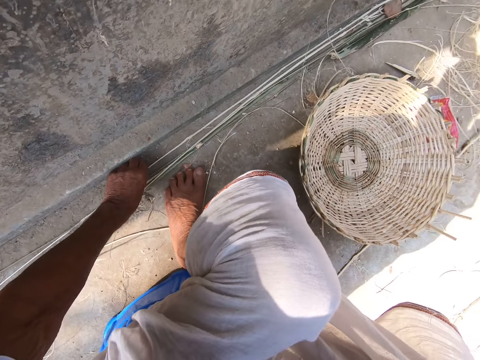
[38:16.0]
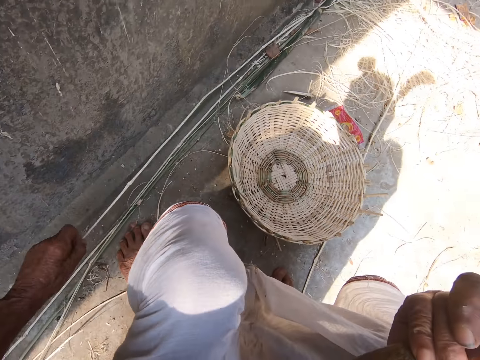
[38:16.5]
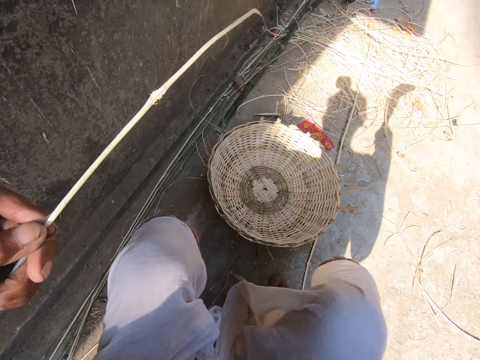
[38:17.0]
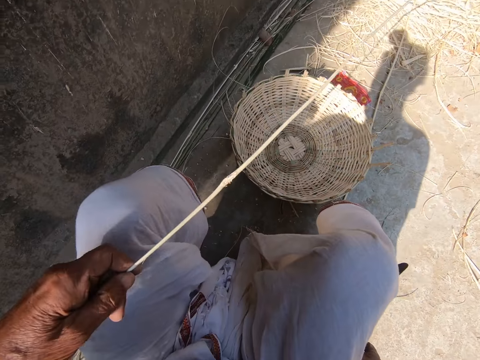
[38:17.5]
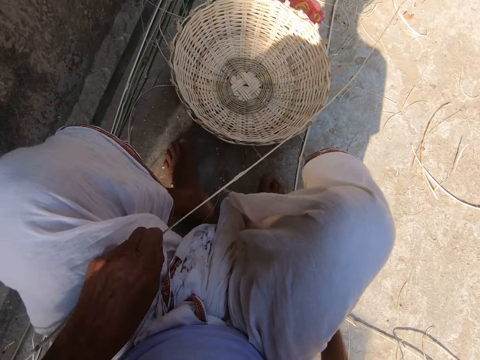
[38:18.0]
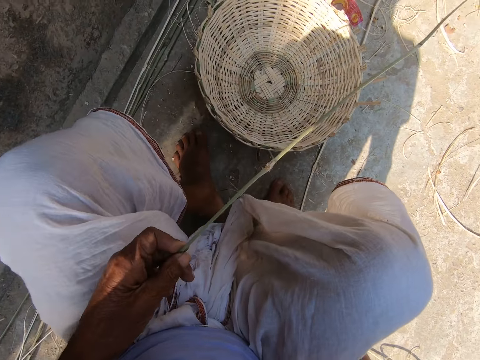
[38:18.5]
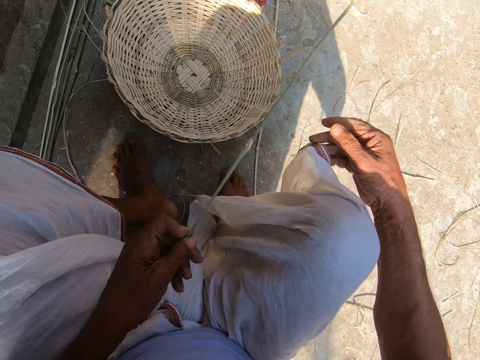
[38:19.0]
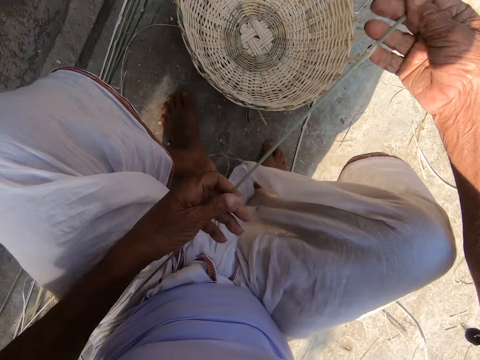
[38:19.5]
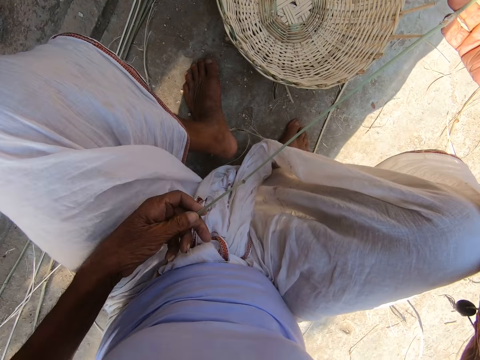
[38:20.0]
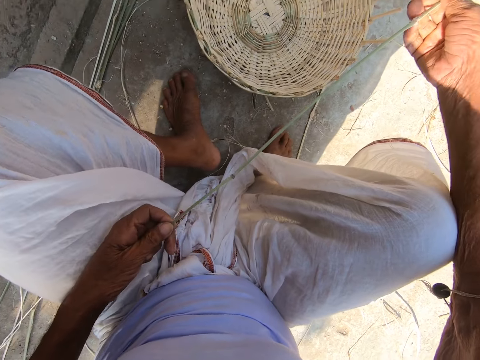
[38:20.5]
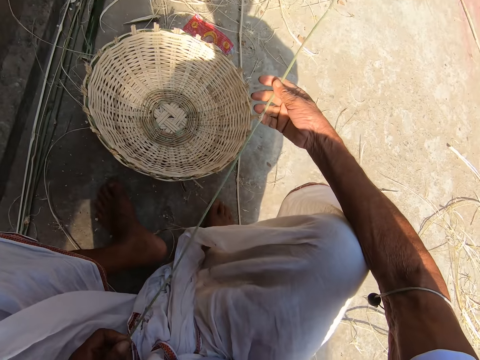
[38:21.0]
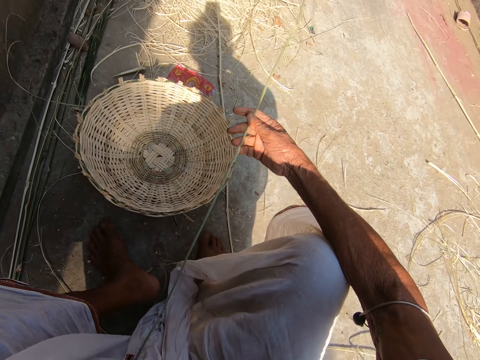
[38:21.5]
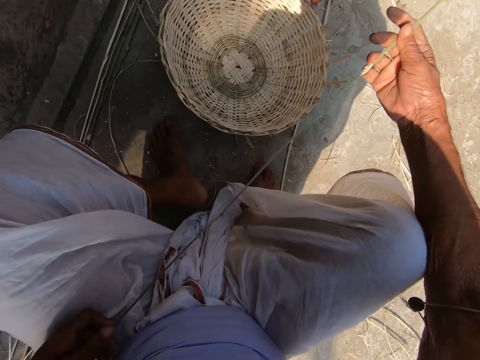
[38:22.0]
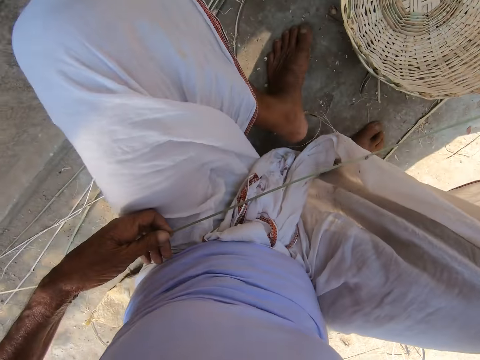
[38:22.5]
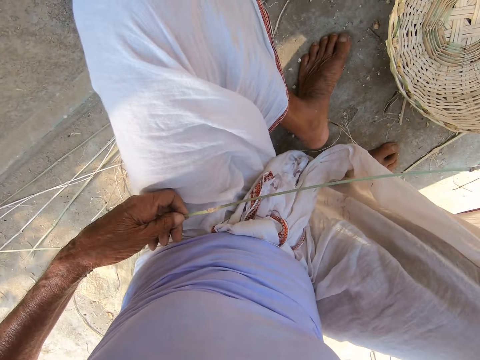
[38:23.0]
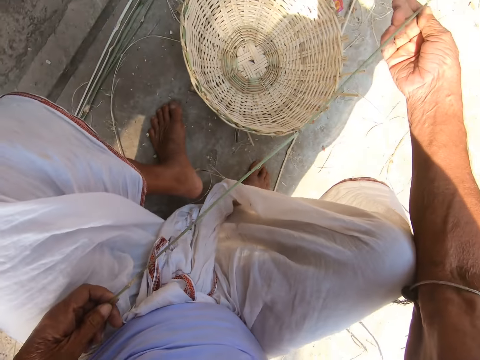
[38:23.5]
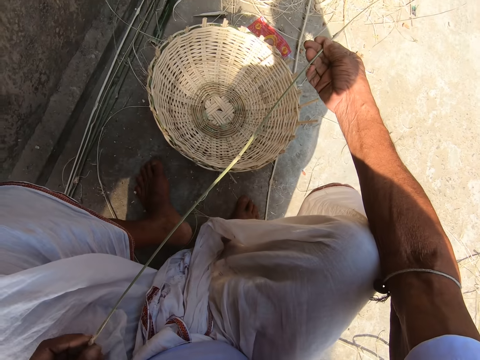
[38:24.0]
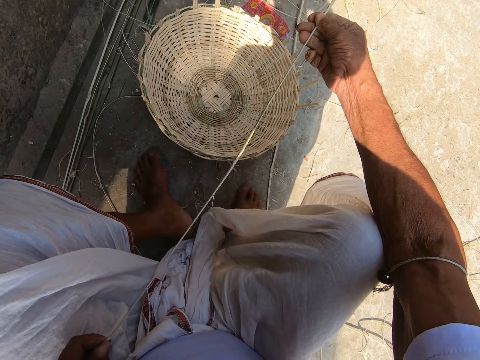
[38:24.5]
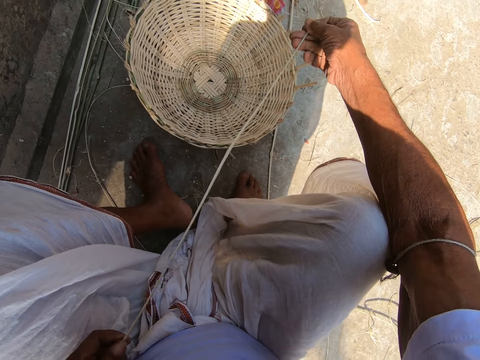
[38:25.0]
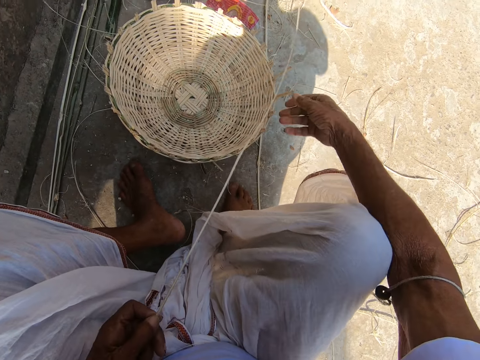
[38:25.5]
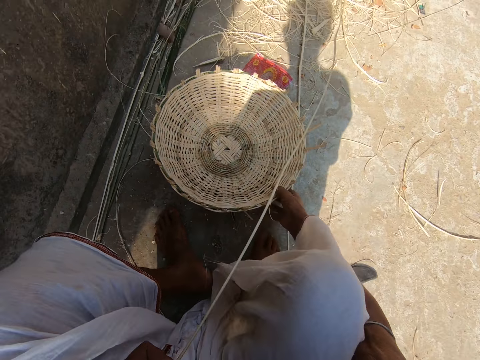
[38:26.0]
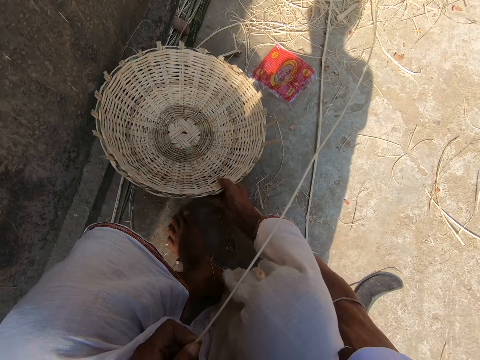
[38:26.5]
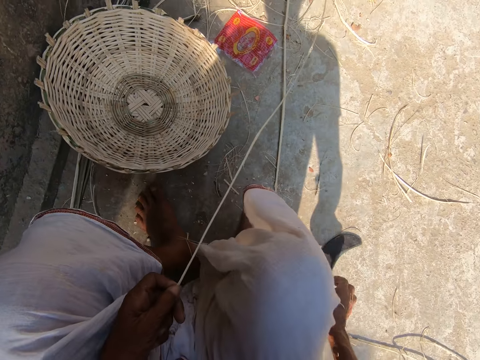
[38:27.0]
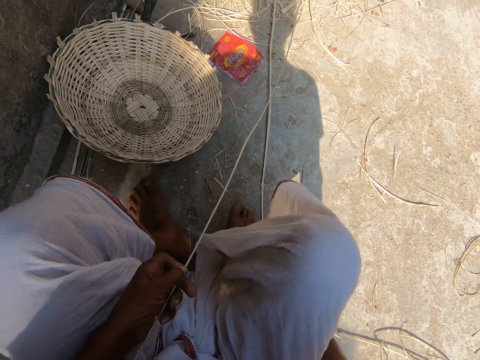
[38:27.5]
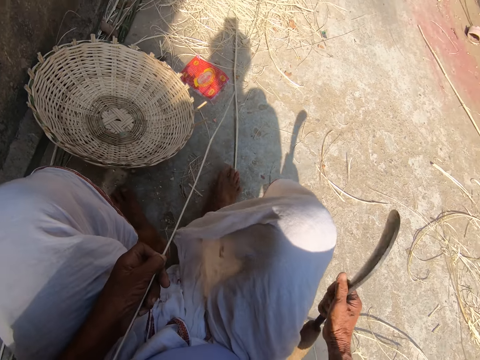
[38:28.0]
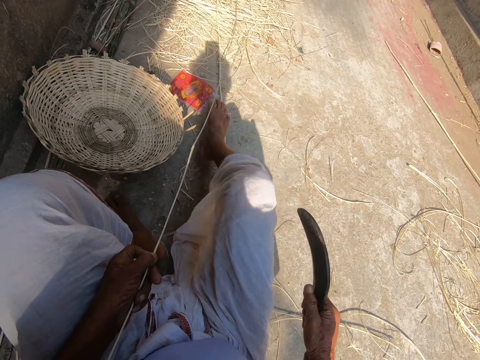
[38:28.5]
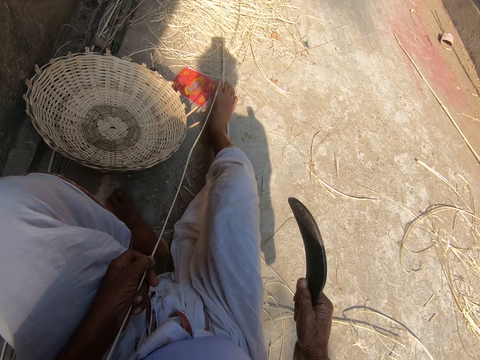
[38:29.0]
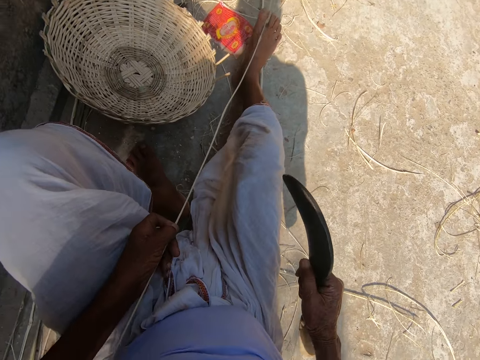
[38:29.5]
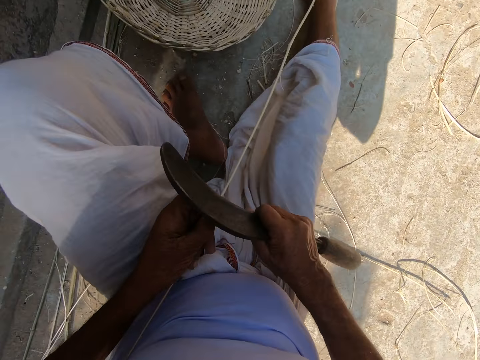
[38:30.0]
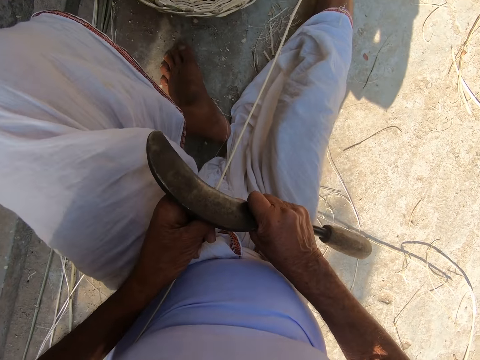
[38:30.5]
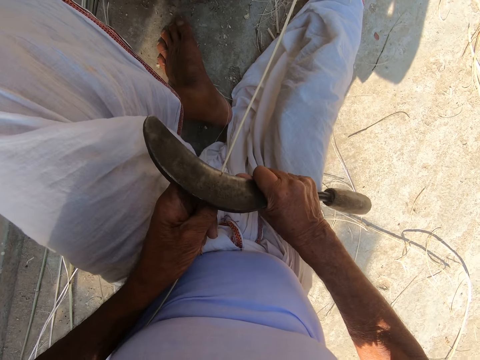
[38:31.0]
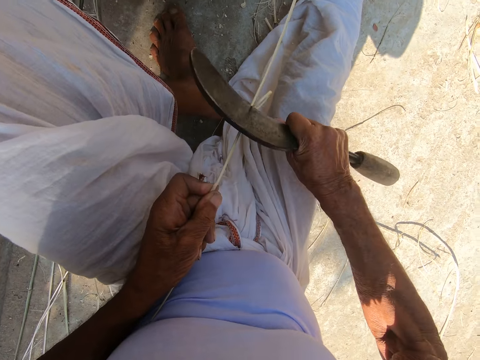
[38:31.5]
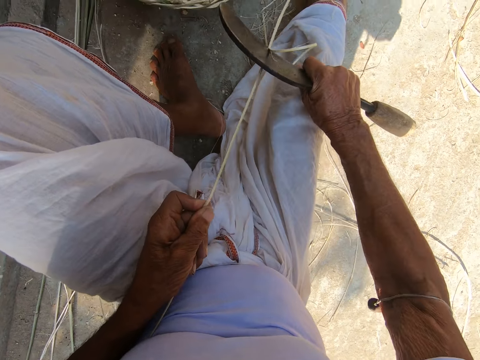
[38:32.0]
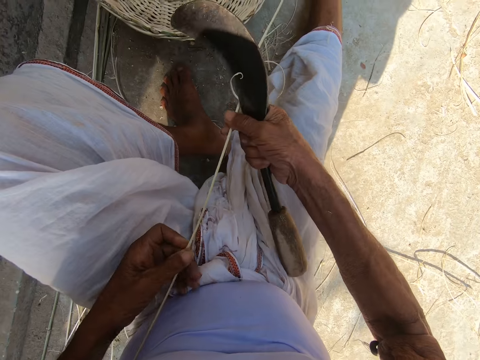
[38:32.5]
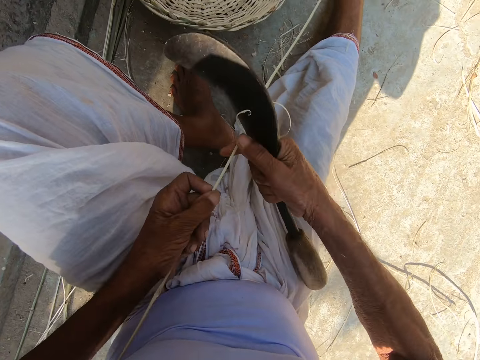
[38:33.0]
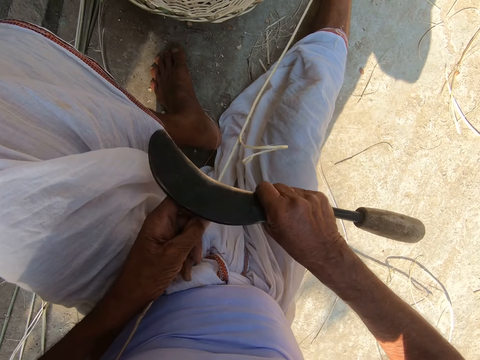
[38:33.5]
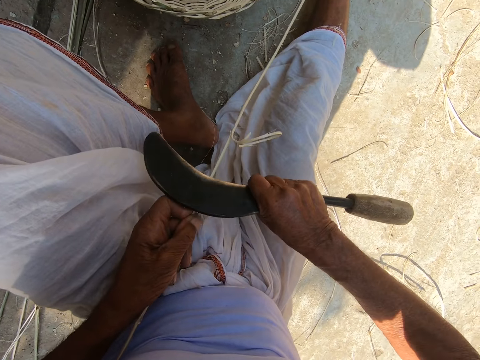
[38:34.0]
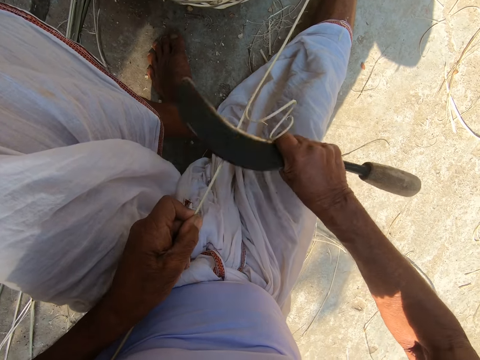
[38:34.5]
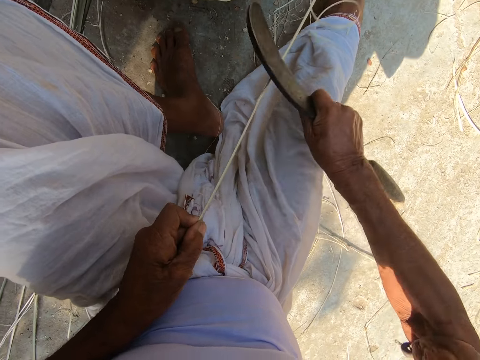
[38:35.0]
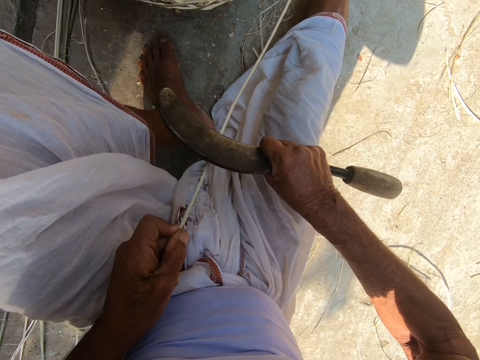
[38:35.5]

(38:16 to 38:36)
The camera wearer picks up a bamboo with his left hand. He moves the basket to the side with his left hand. He picks up the hand sickle from the floor with his right hand. He starts to peel the bamboo with the hand sickle.

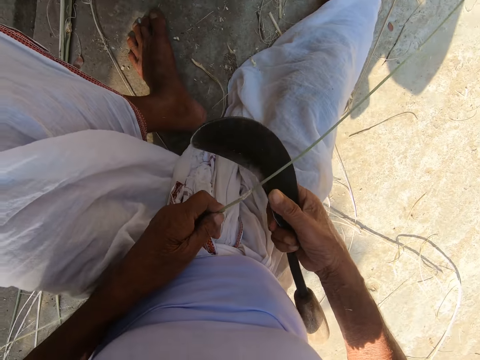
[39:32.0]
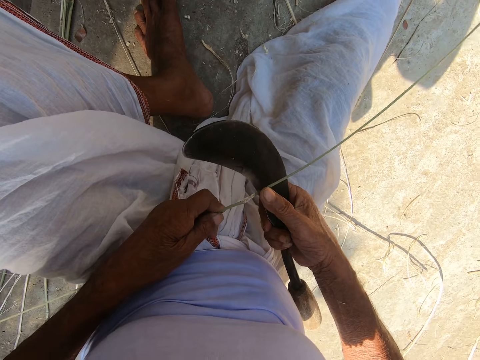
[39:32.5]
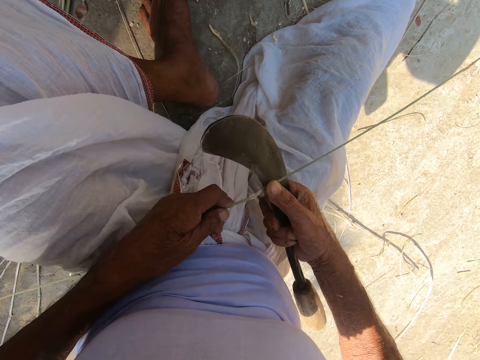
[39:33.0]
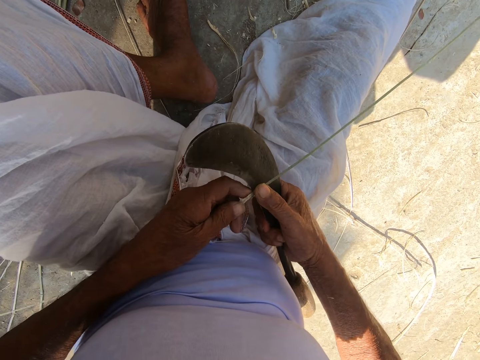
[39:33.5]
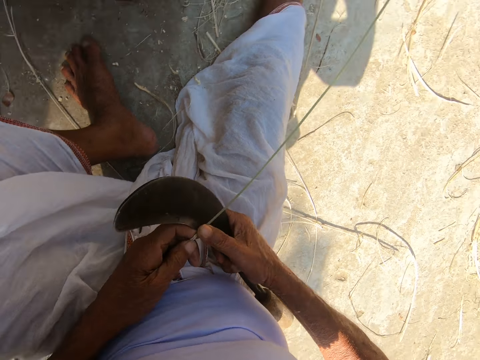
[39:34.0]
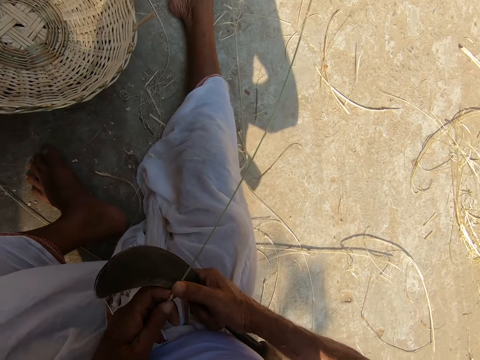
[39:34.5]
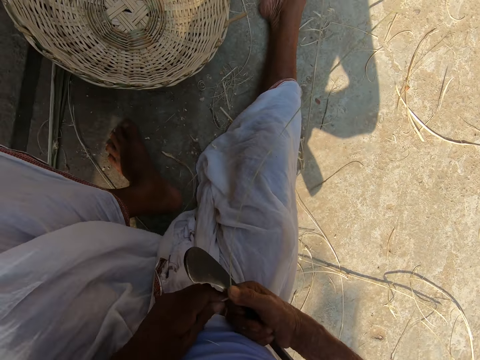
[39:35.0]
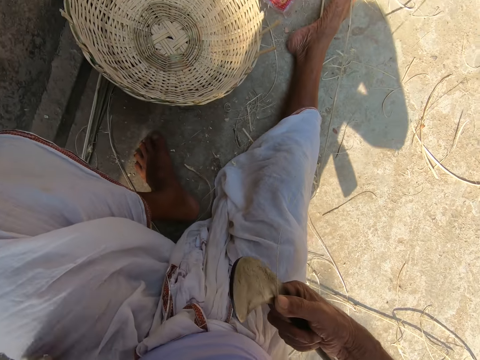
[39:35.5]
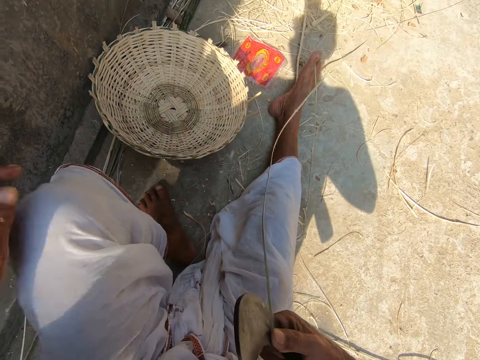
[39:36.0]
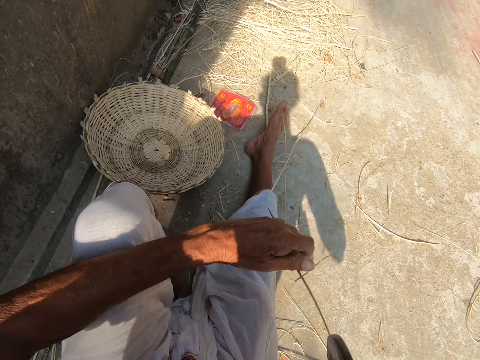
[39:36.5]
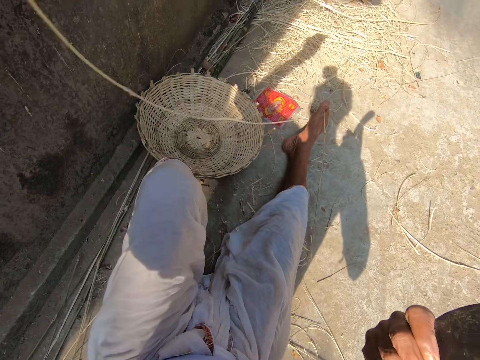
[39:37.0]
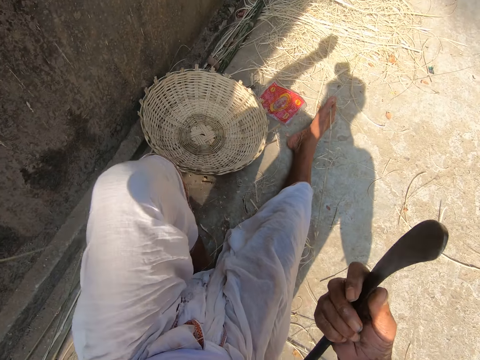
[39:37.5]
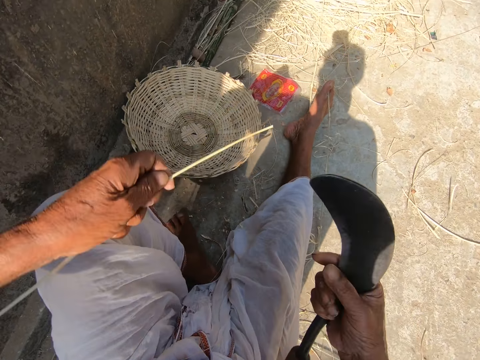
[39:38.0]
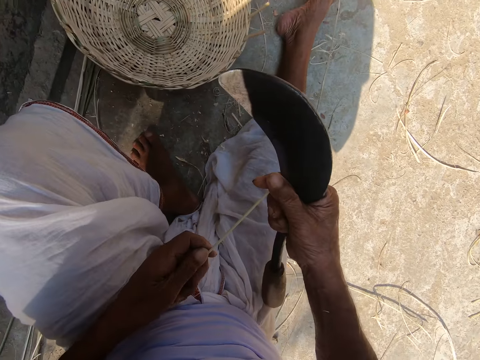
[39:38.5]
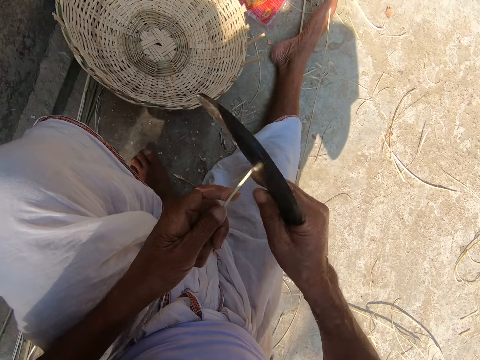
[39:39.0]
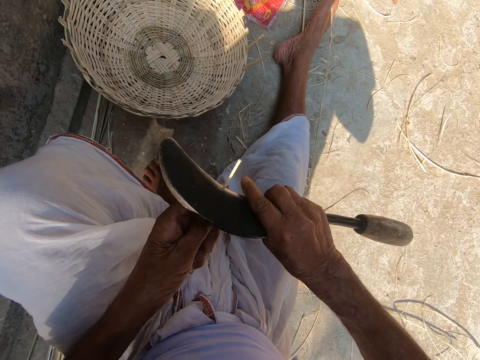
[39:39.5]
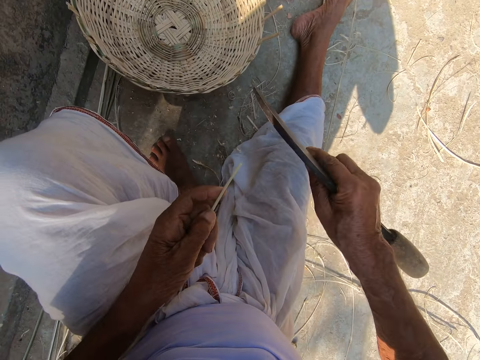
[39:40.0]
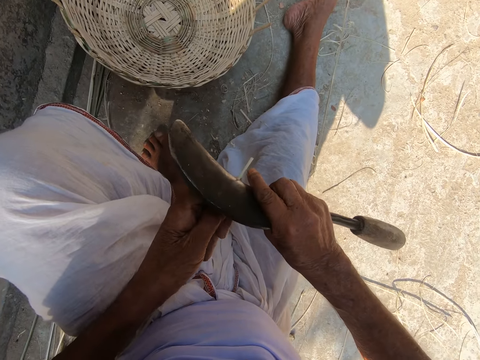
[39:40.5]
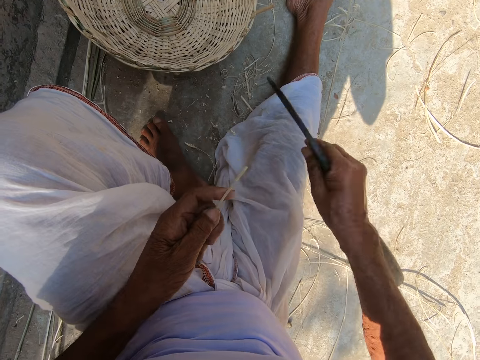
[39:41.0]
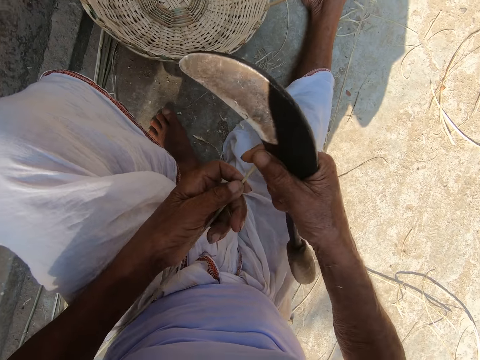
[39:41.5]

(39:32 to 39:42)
The camera wearer cuts the bamboo into two with the hand sickle. They peel the bamboo with the hand sickle.
